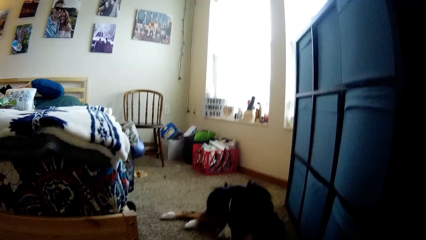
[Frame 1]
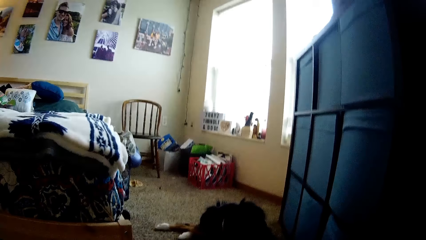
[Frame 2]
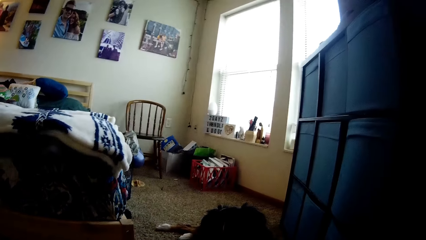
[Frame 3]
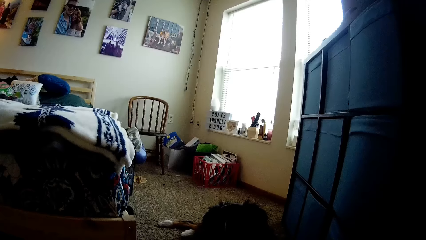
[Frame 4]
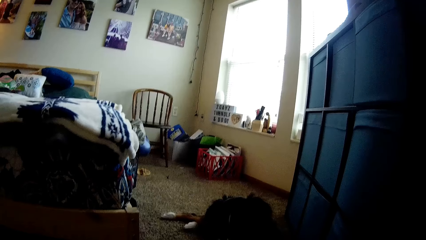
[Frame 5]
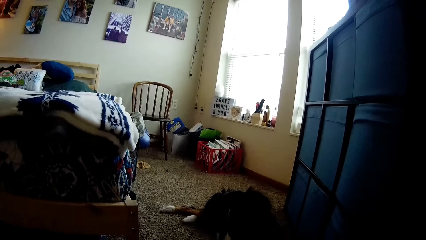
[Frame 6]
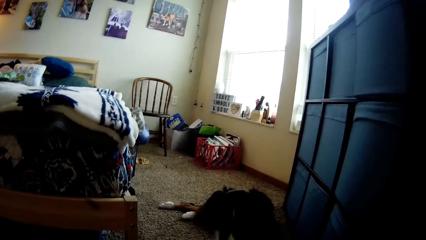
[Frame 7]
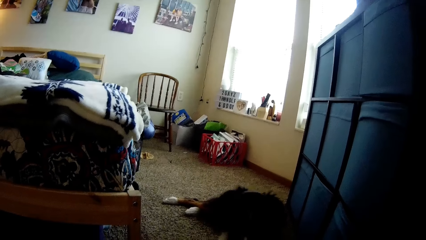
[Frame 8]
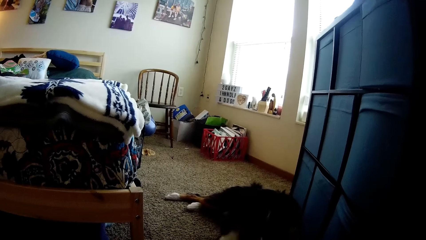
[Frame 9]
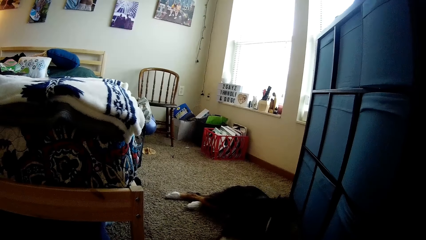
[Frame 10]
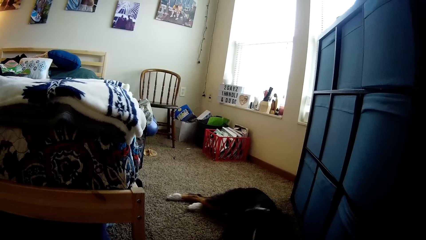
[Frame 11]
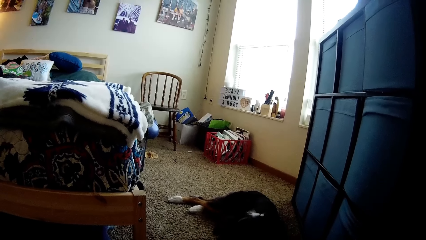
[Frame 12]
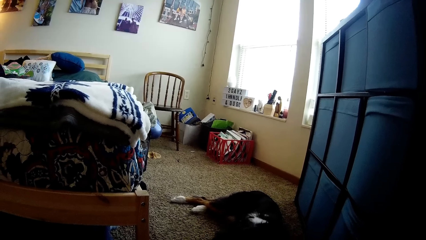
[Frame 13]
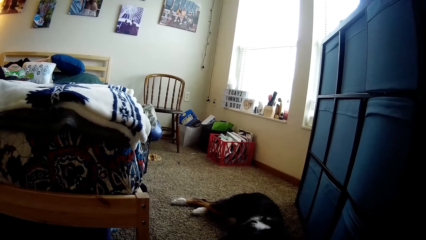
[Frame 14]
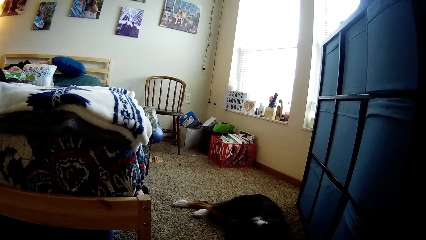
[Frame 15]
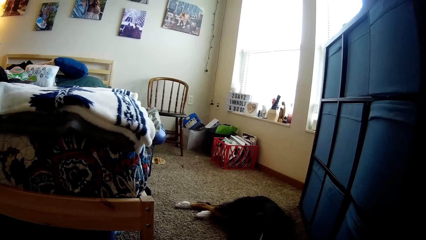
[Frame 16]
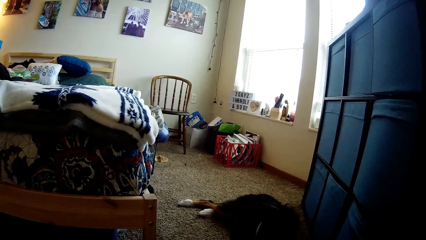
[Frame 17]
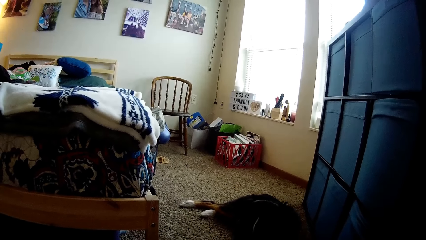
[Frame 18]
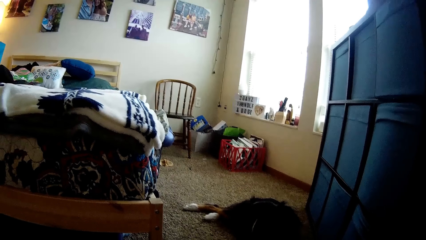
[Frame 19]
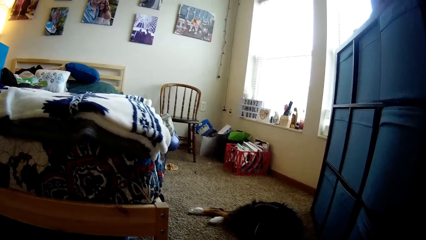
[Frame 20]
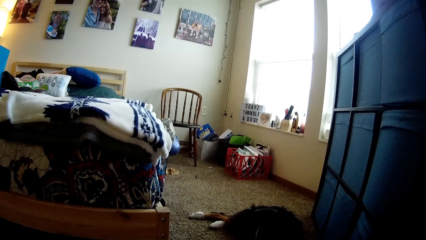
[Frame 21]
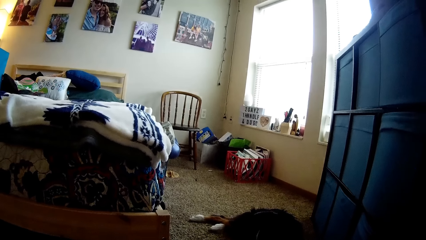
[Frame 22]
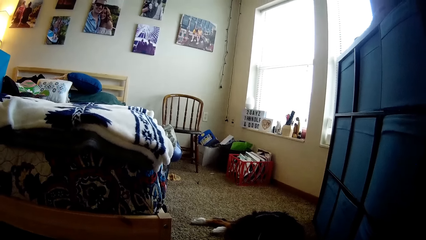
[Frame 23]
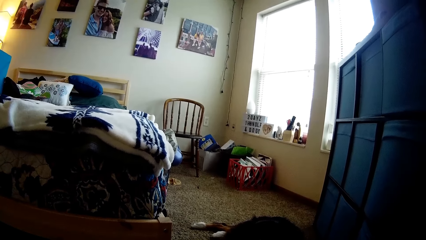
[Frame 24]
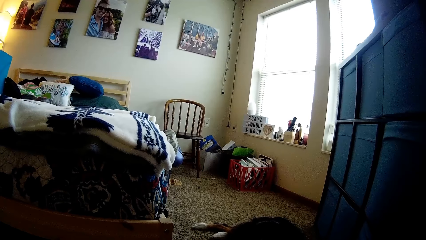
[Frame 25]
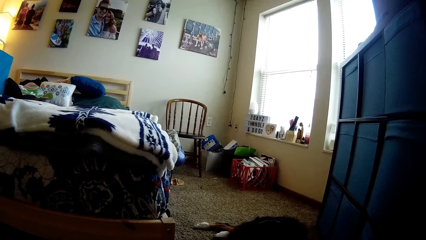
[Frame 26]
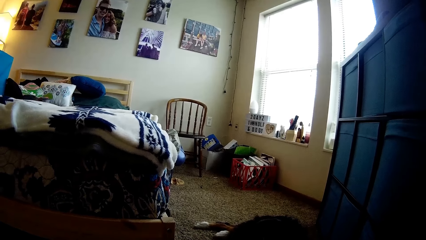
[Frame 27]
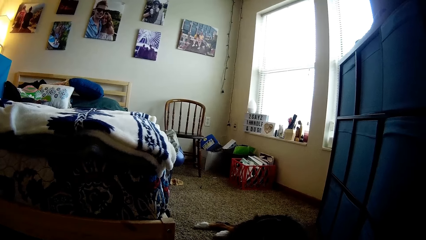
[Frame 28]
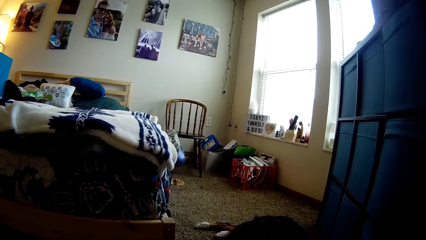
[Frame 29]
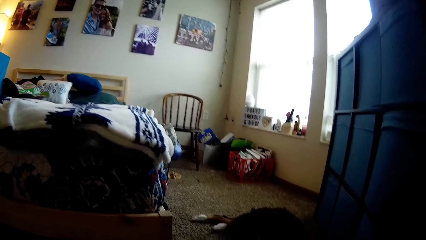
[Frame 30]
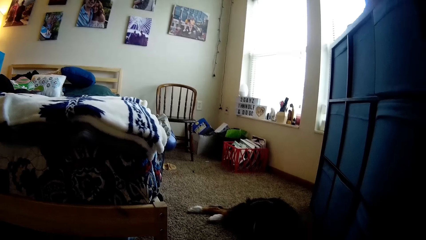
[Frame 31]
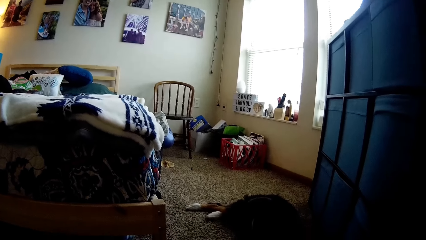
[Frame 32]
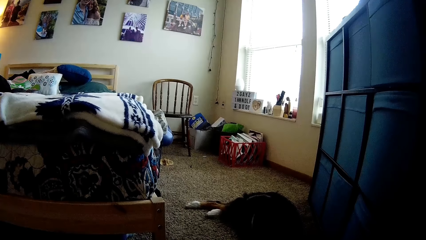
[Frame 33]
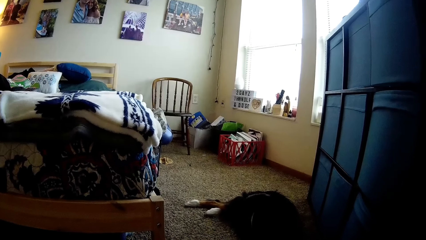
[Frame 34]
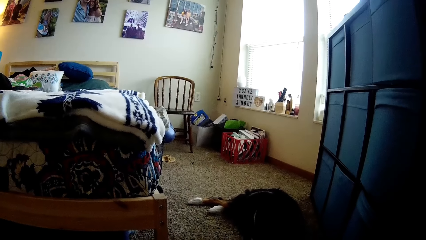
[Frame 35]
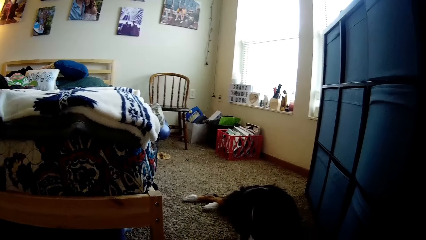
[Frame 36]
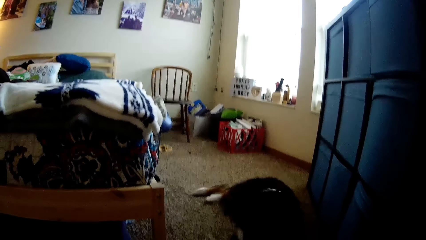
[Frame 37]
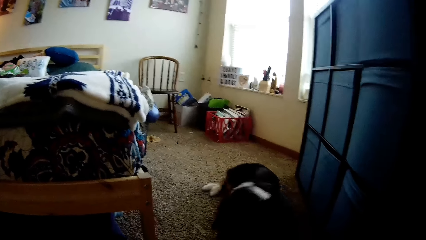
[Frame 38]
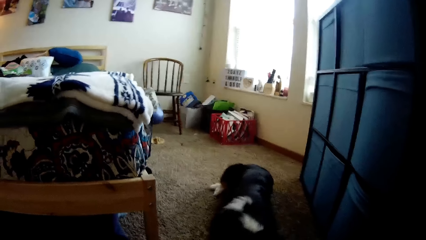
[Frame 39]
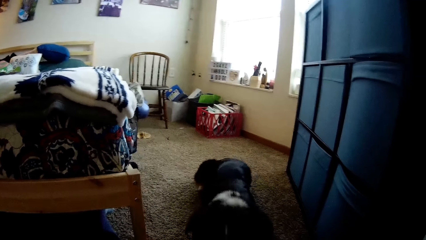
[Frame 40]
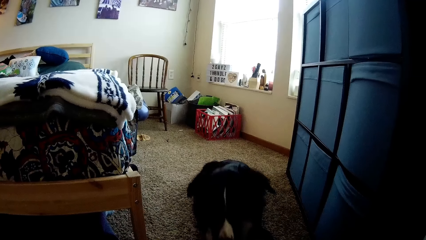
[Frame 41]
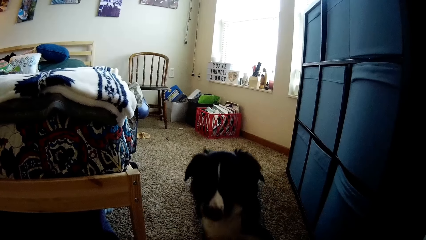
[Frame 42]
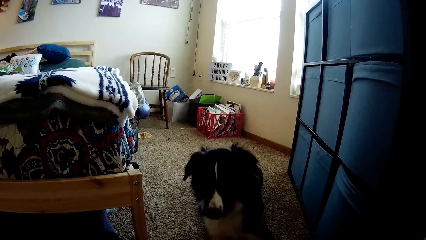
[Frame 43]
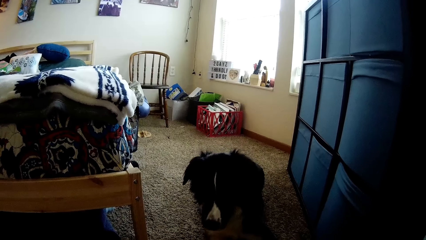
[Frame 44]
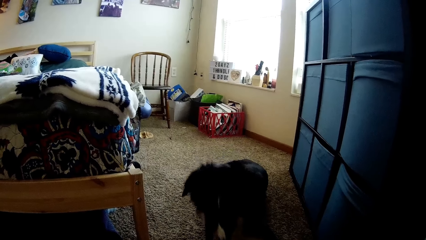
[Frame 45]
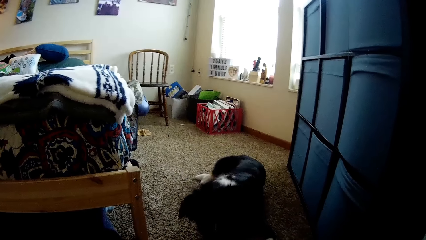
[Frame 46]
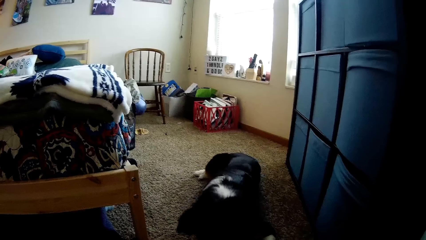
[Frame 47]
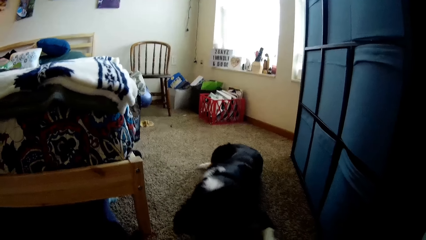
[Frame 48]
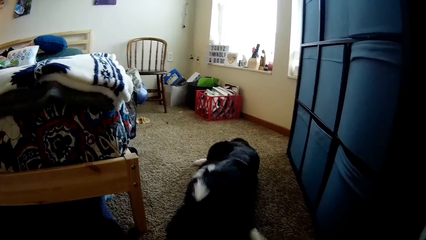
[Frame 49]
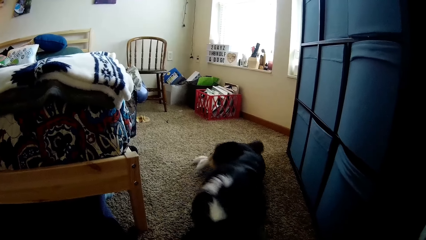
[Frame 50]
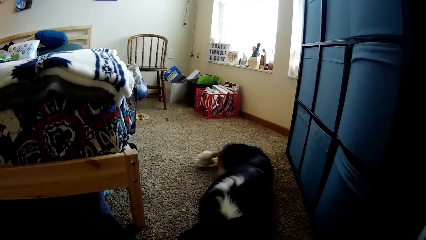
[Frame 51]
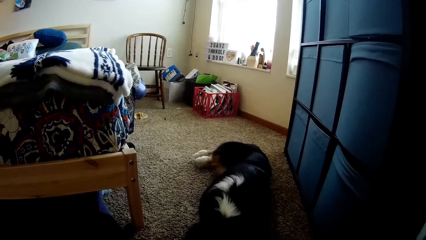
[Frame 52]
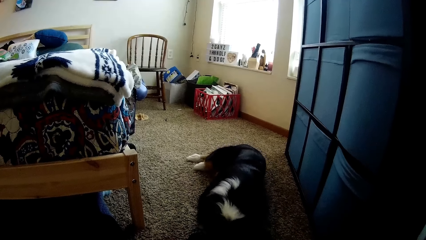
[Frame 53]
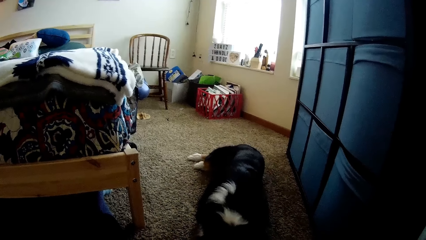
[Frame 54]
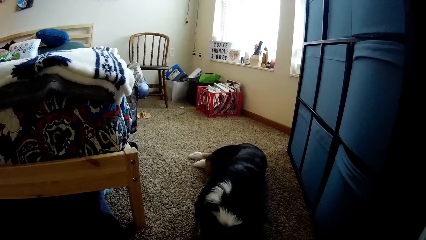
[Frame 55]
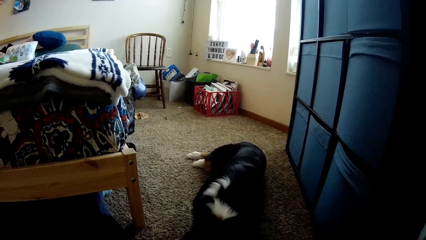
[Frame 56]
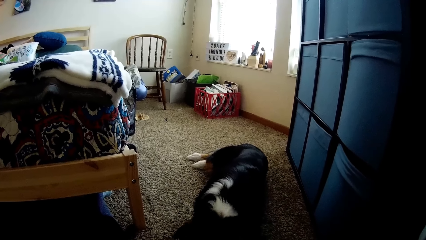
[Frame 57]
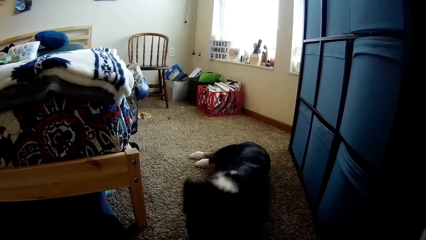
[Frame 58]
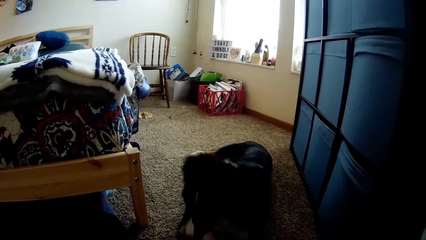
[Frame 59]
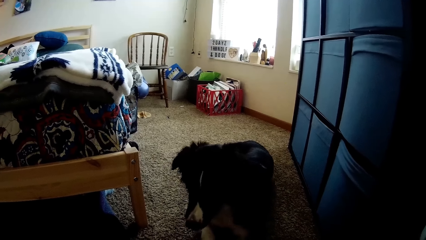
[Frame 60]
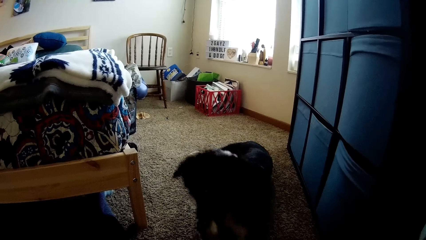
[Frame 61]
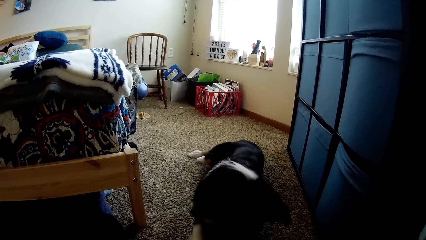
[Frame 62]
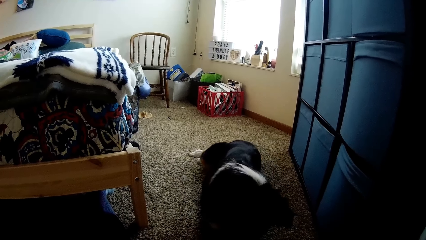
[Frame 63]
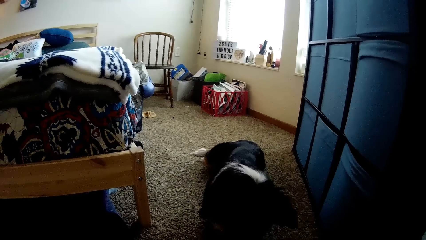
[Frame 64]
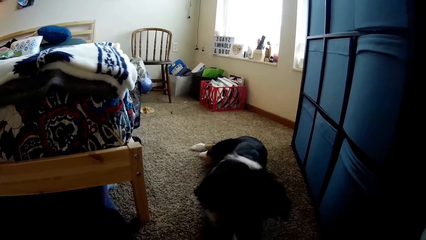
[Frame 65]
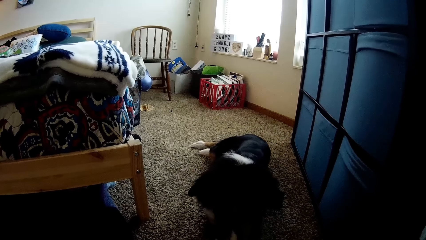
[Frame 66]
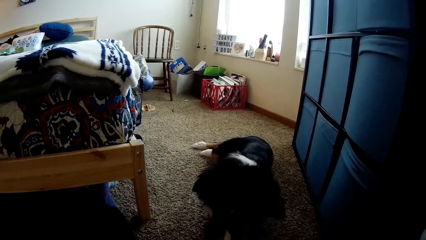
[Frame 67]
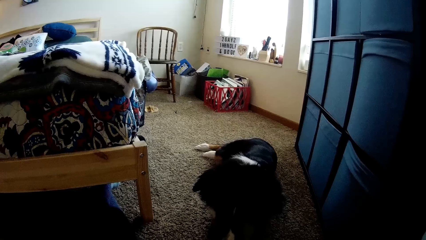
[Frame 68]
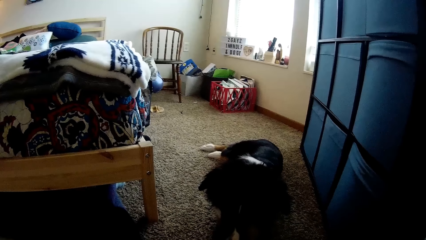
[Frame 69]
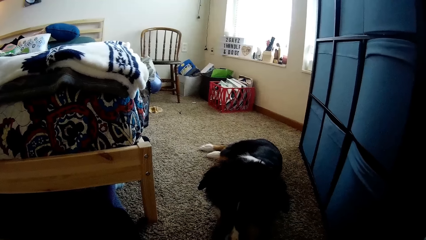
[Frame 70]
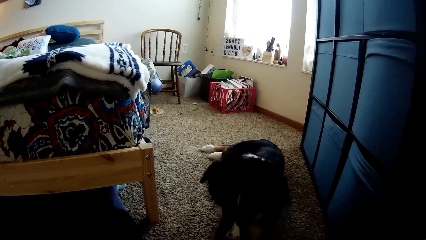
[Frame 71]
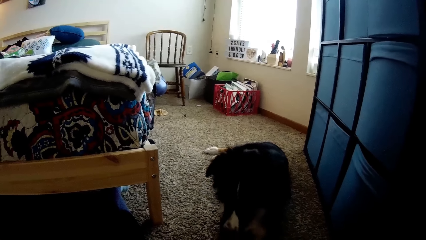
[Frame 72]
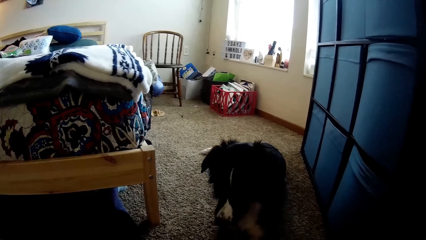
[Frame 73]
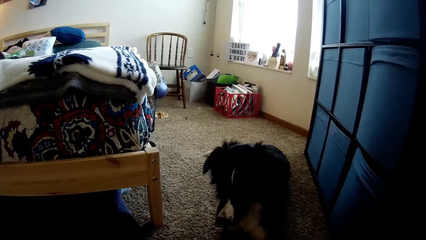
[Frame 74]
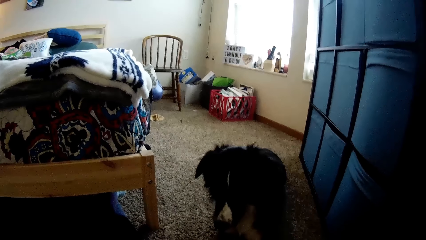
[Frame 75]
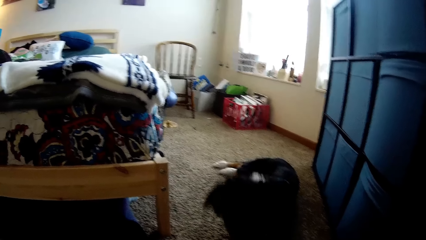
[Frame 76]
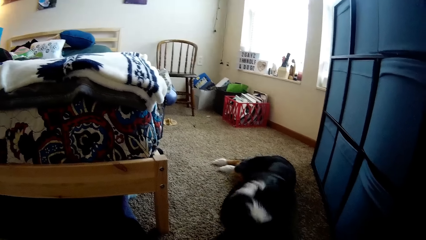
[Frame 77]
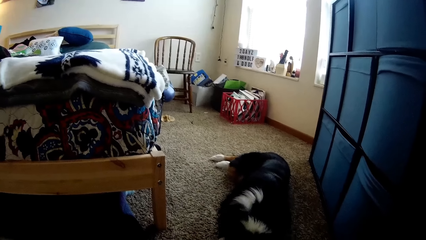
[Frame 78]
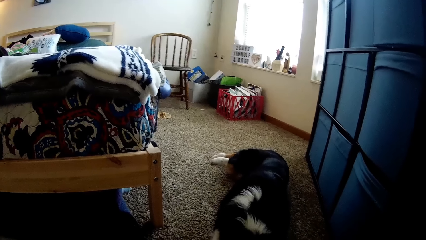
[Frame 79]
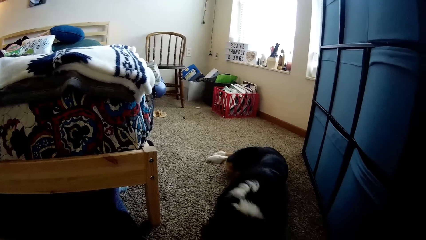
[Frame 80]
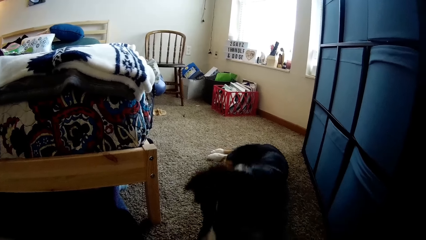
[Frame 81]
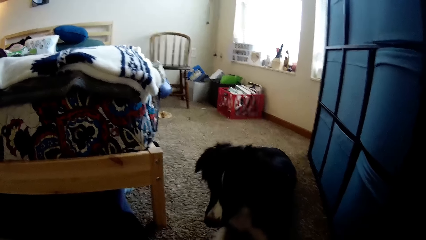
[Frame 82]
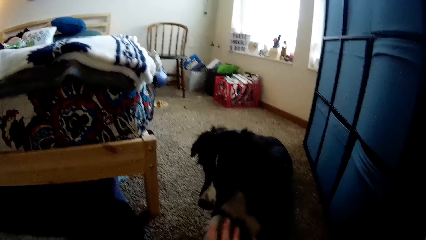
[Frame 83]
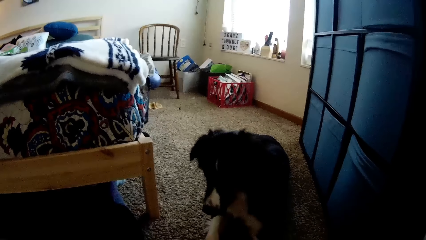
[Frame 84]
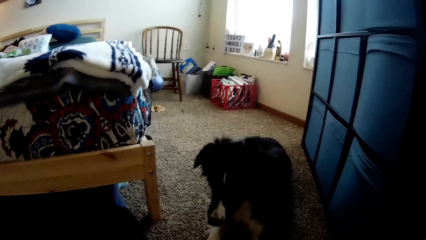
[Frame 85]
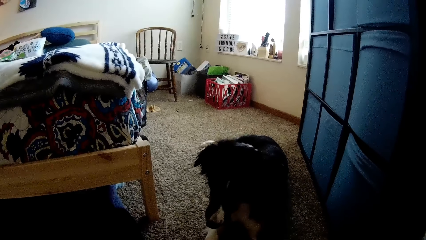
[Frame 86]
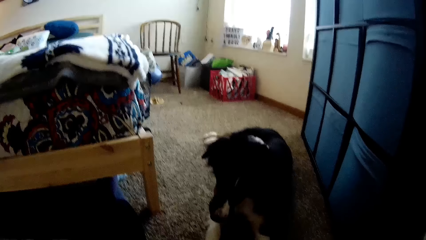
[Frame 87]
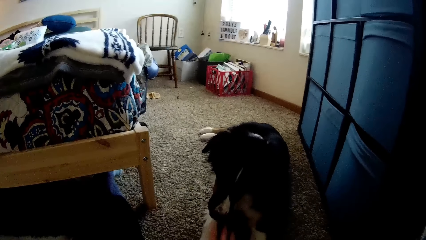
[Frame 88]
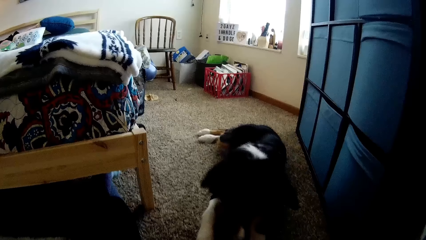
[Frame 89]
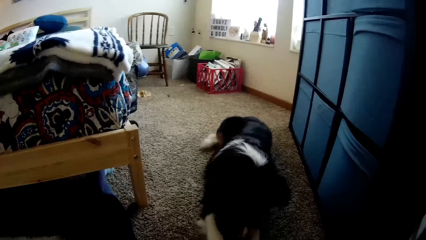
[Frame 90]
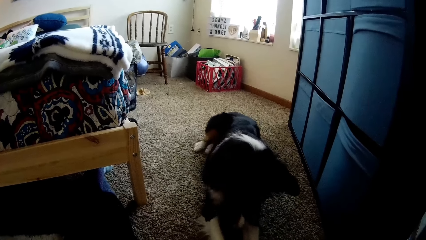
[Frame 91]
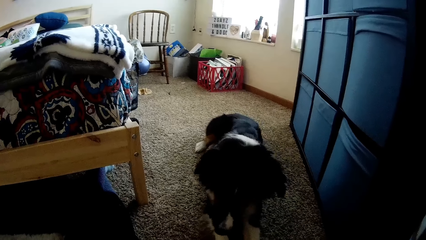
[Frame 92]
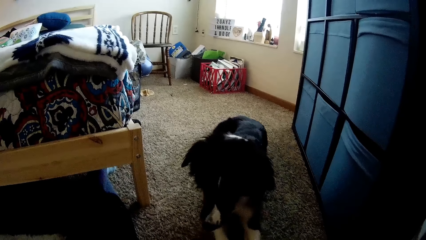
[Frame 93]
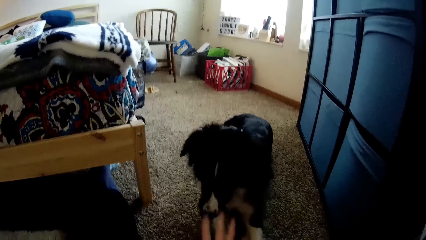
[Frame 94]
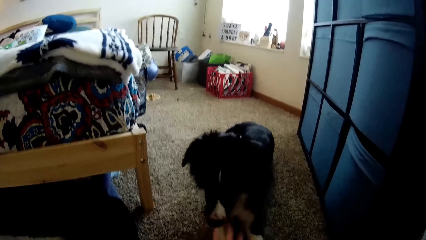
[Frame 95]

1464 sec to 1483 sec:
The camera wearer looks at the pictures on the wall. They look at the window. They look at the dog.
